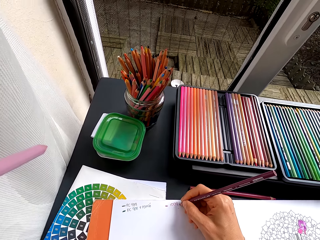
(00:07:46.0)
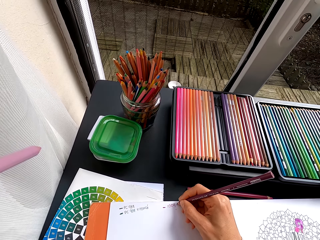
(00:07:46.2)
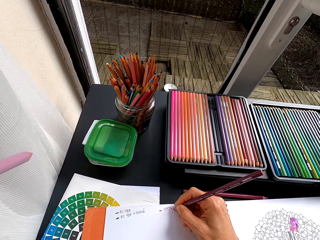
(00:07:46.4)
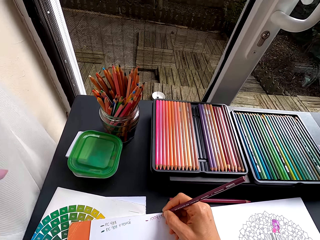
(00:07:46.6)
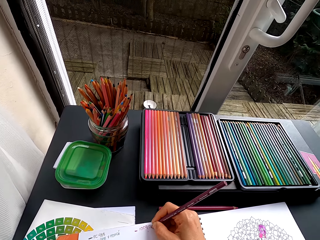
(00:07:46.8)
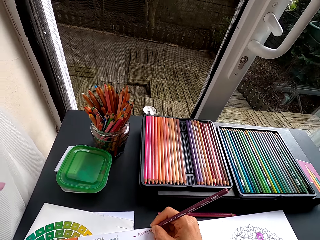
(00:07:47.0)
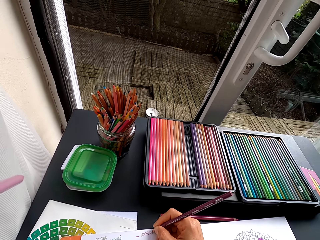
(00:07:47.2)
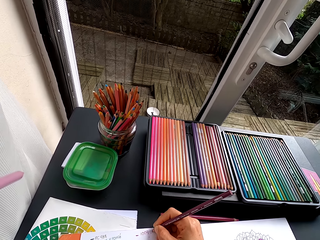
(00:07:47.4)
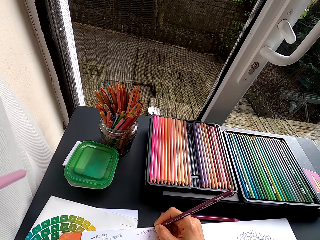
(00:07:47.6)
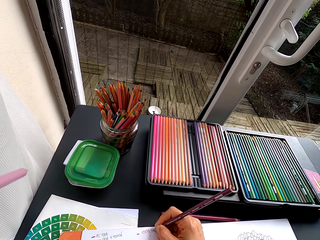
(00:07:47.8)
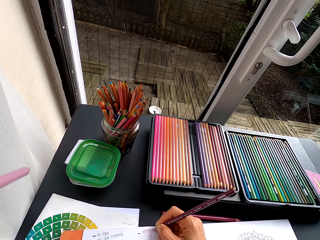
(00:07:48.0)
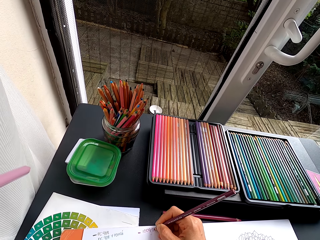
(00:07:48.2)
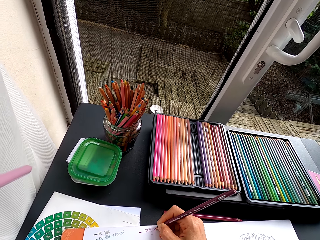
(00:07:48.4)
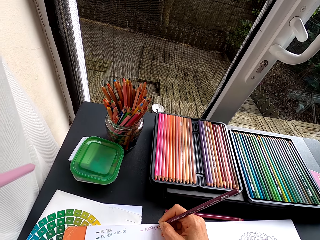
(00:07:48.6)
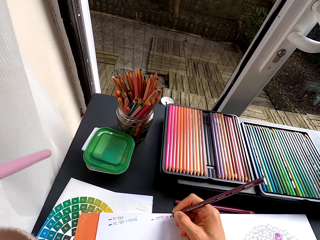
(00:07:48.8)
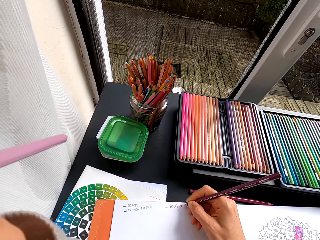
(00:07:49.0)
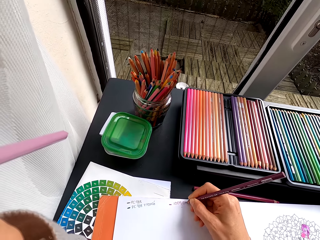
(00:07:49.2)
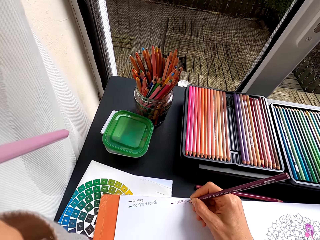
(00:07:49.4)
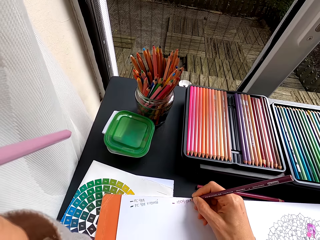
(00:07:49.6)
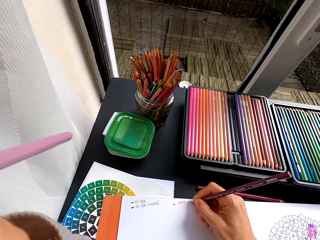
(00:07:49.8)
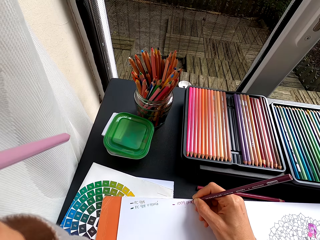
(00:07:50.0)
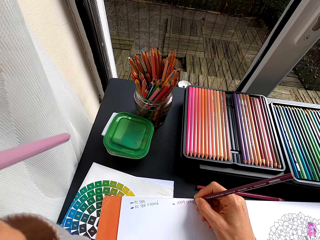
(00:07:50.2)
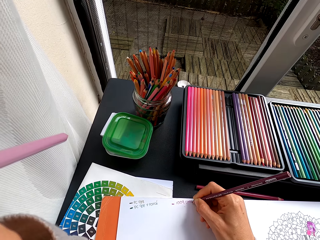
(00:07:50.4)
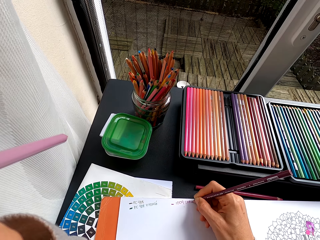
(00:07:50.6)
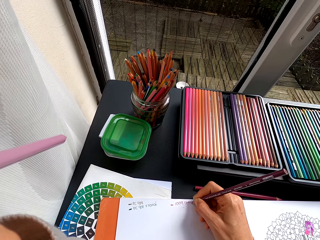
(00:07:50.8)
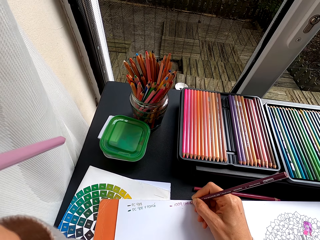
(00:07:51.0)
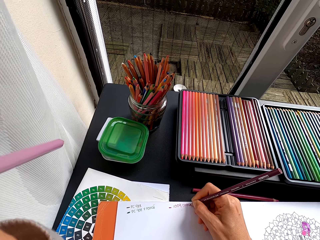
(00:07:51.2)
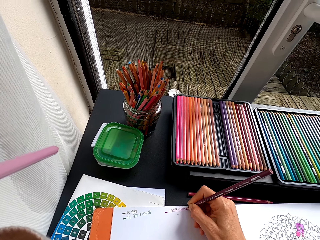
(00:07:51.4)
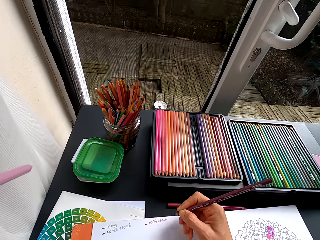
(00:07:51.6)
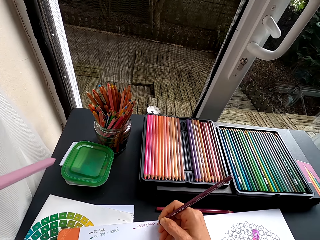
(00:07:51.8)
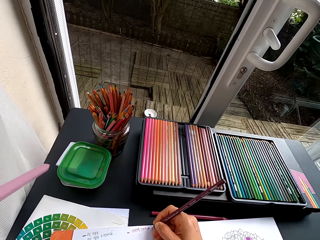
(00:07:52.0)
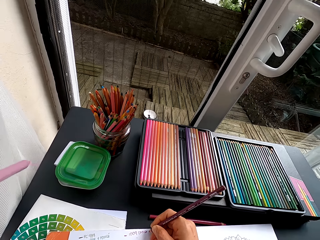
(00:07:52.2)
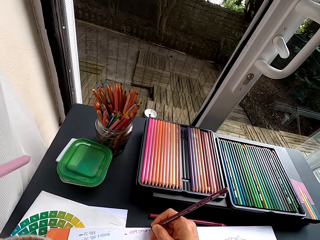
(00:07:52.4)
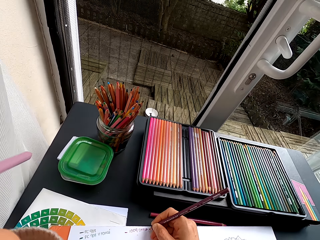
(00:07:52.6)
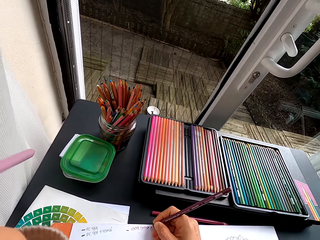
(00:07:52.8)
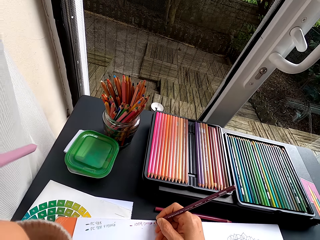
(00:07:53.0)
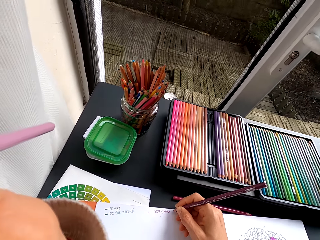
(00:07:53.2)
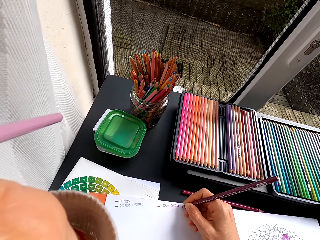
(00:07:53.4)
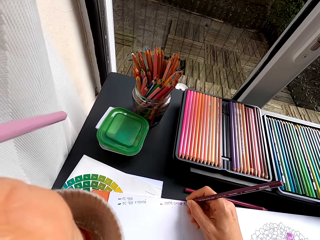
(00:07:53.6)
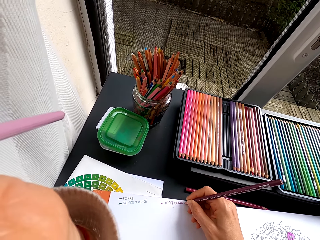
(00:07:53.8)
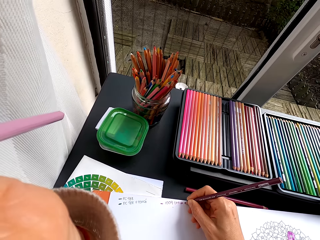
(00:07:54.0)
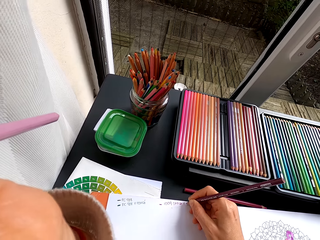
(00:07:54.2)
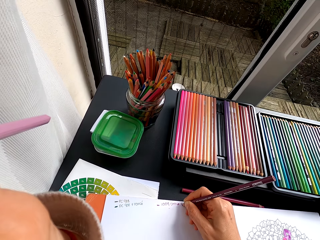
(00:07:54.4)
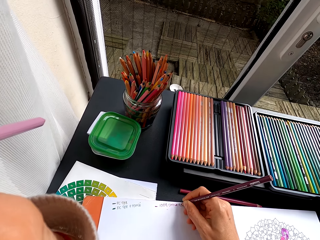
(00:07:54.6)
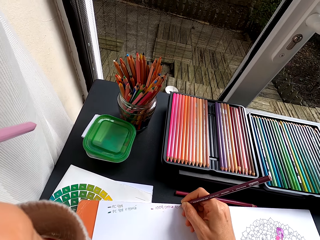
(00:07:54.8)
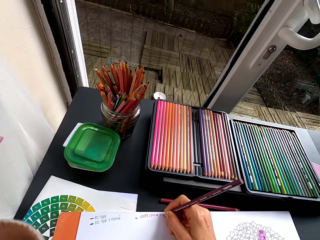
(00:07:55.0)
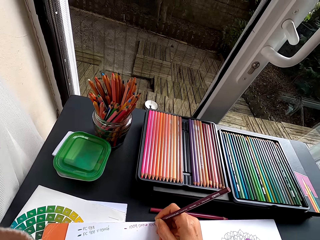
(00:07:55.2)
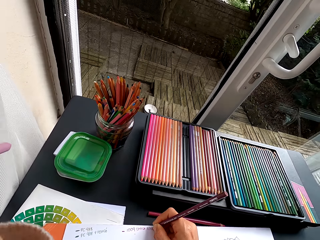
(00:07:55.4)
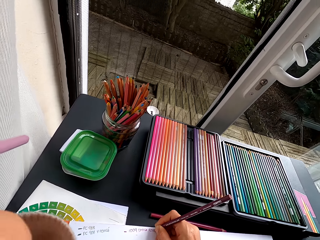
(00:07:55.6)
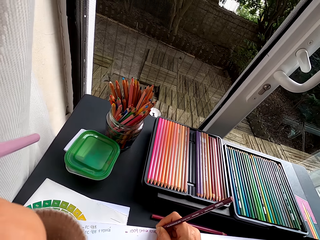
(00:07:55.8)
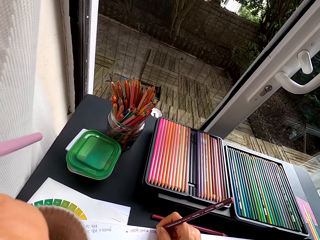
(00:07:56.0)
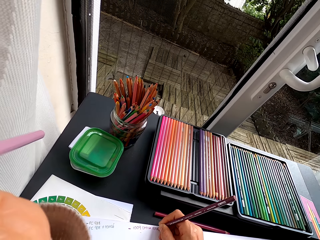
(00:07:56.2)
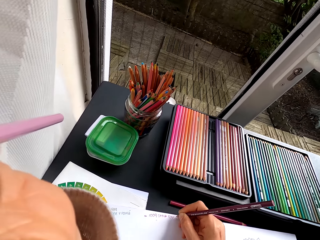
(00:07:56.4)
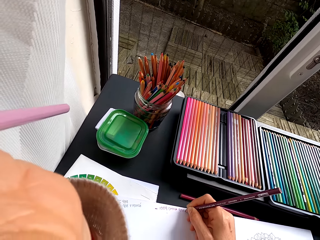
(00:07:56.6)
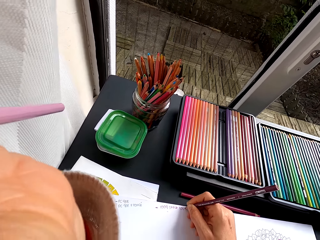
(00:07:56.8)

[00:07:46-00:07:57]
The camera wearer stares at the pencil crayons on the table. They write on the drawing book. They stare at the pencil crayons on the table. They write on the drawing book.

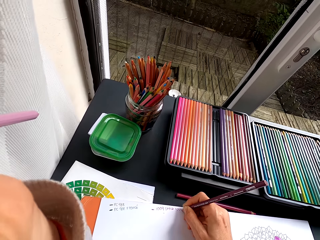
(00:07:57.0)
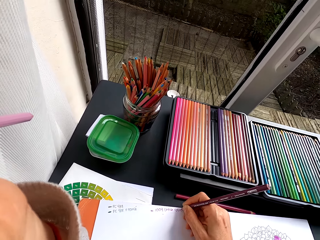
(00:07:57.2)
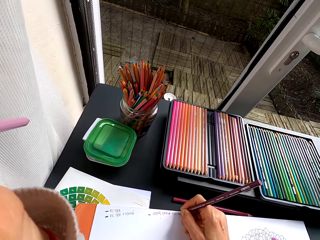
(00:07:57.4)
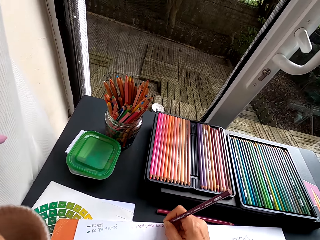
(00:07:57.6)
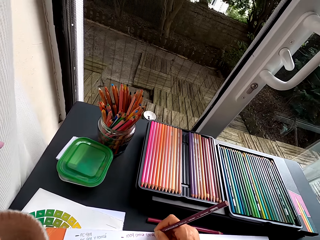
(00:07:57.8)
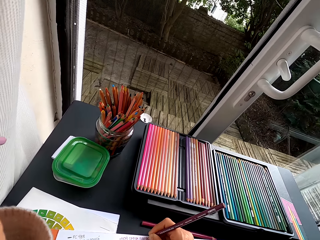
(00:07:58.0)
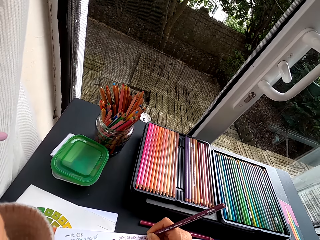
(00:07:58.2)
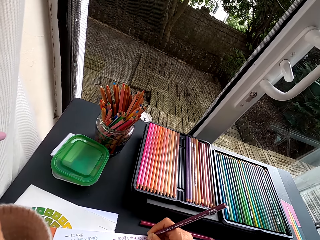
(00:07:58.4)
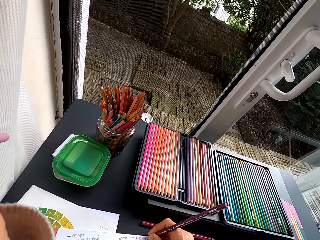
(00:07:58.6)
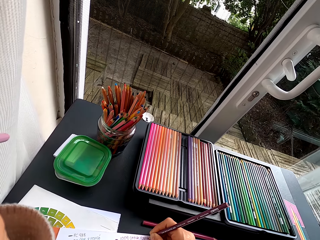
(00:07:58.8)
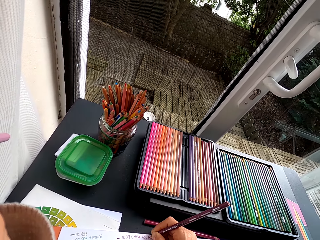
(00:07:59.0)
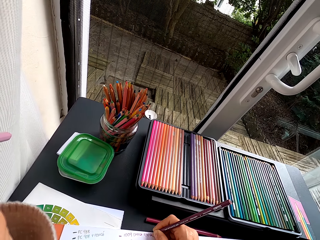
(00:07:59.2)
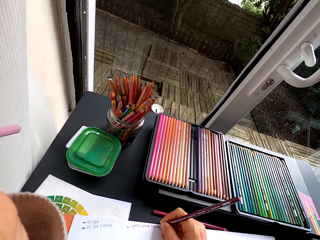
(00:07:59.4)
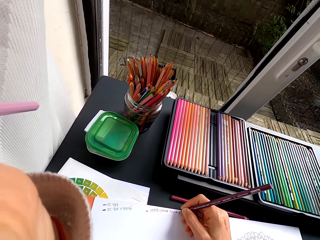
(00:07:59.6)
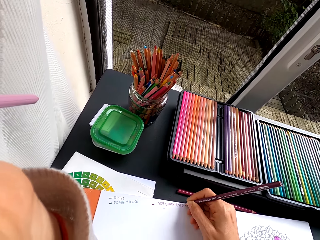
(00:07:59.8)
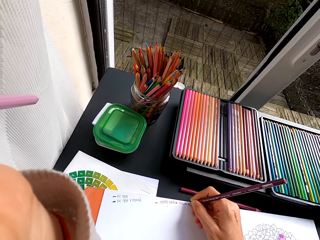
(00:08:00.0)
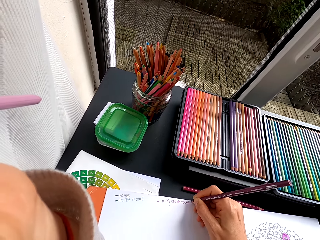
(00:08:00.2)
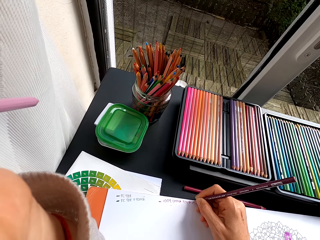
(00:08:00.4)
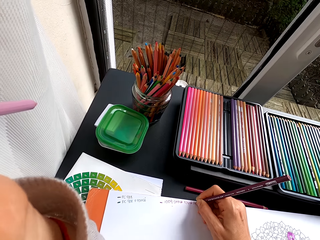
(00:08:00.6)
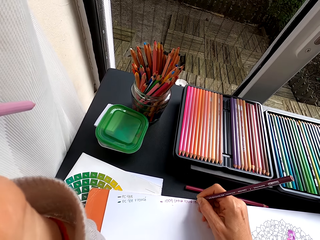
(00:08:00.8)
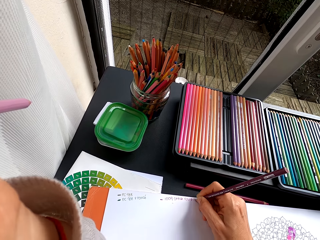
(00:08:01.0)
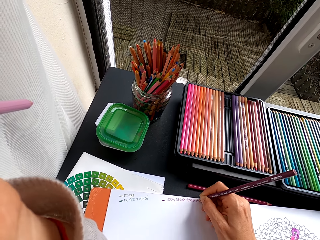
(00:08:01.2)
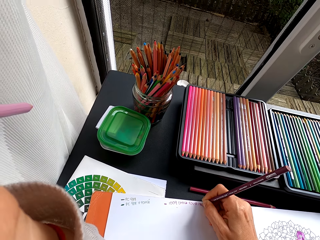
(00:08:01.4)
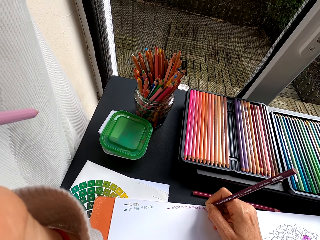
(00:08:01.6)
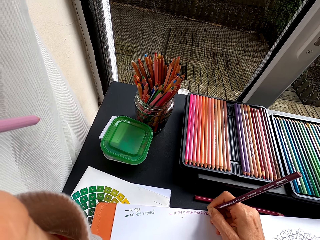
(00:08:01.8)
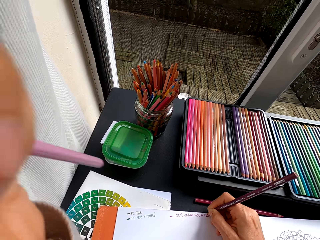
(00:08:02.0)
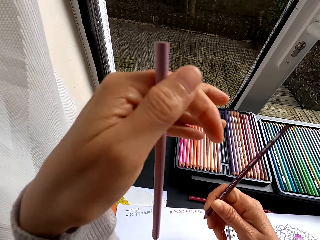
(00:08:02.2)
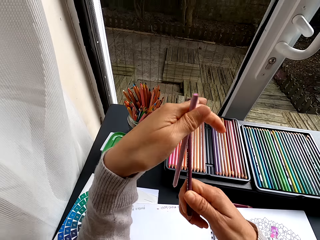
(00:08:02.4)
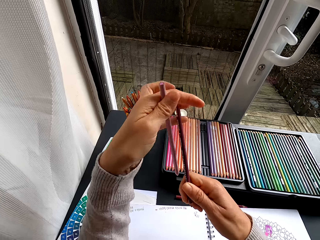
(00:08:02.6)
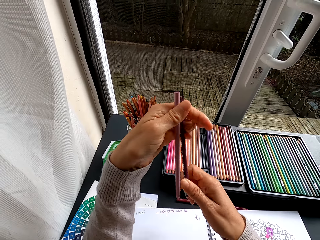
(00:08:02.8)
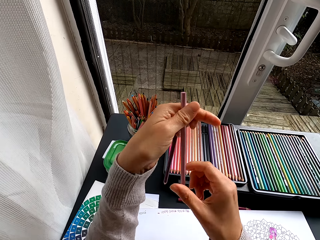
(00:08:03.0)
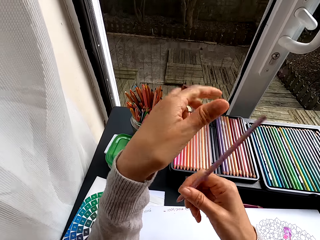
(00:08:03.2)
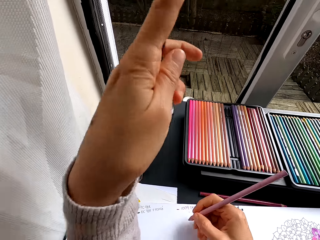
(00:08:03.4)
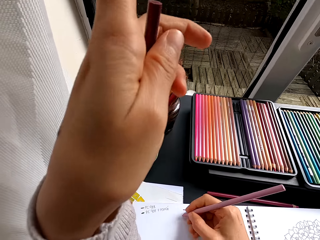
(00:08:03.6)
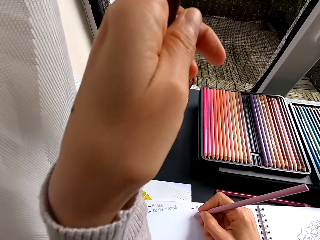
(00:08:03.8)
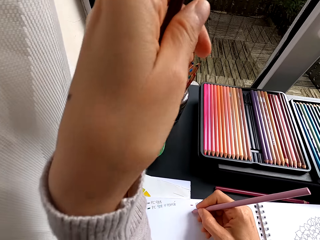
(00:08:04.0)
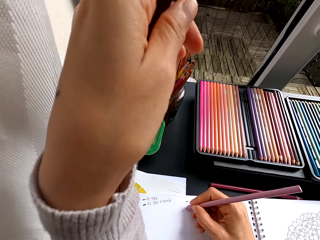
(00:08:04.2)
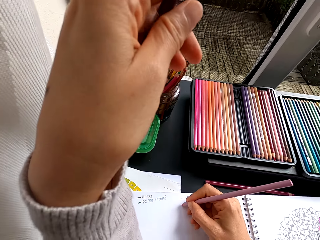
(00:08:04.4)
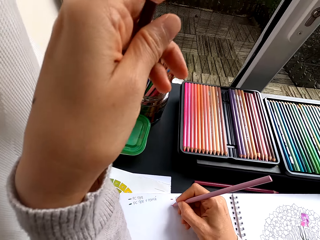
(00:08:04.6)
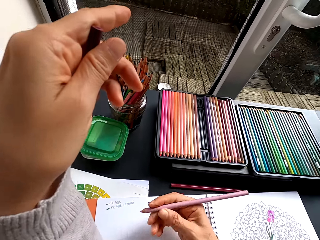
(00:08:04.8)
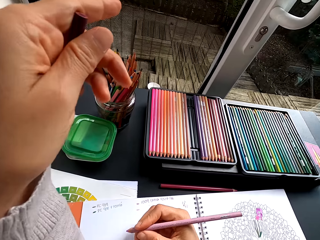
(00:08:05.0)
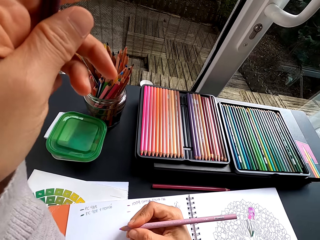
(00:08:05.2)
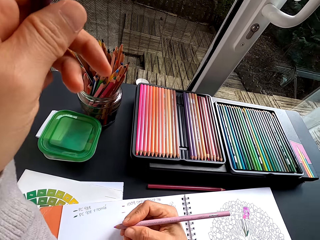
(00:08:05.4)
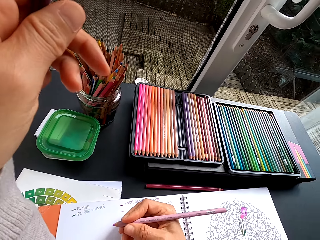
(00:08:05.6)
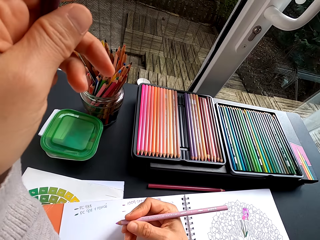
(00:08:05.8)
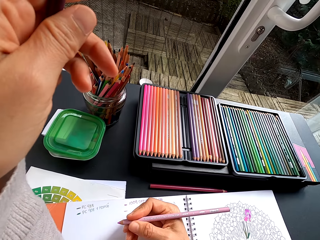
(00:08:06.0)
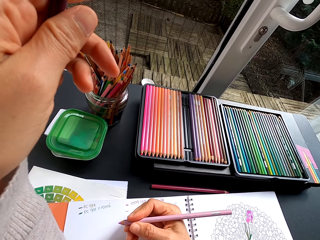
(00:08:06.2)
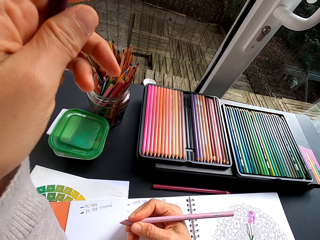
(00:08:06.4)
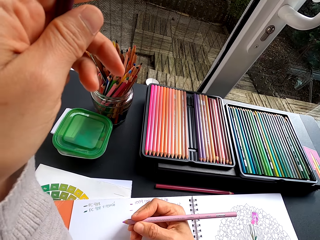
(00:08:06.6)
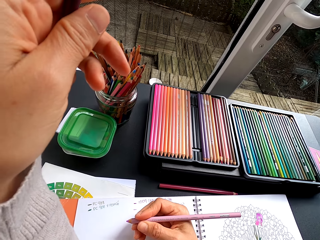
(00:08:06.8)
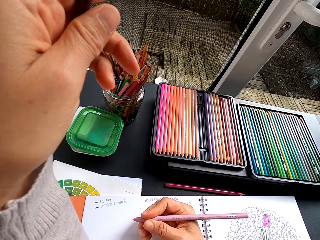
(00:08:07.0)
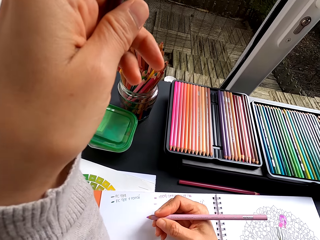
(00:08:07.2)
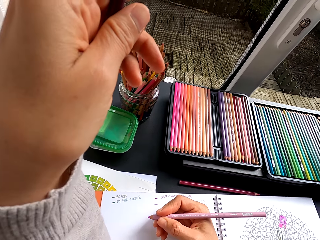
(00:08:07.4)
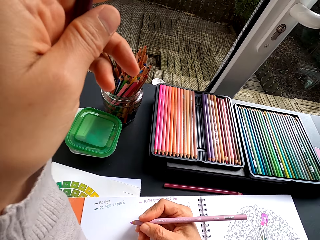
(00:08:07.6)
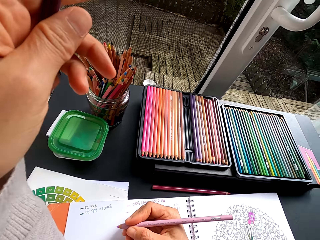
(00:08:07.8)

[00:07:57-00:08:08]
The camera wearer stares at the pencil crayons on the table. They write on the drawing book. They exchange crayon pencils. They write on the drawing book. They stare at the pencil crayons on the table. They hold the crayon pencil.
